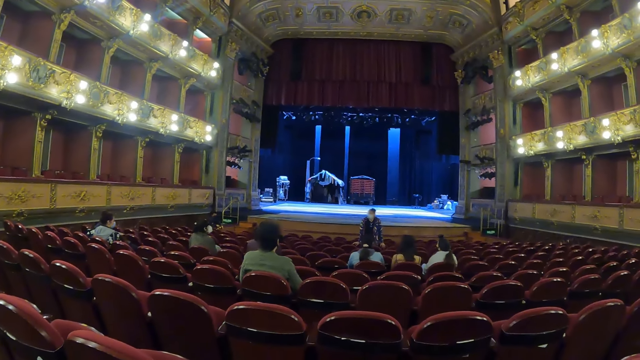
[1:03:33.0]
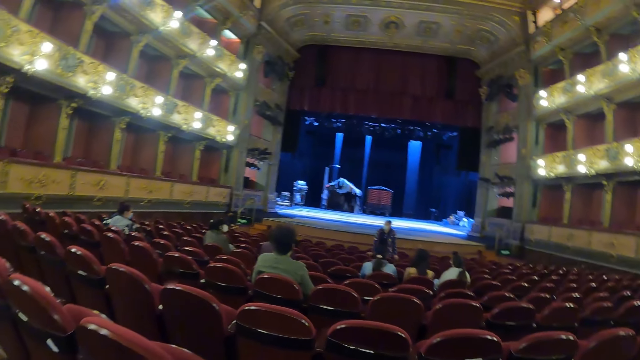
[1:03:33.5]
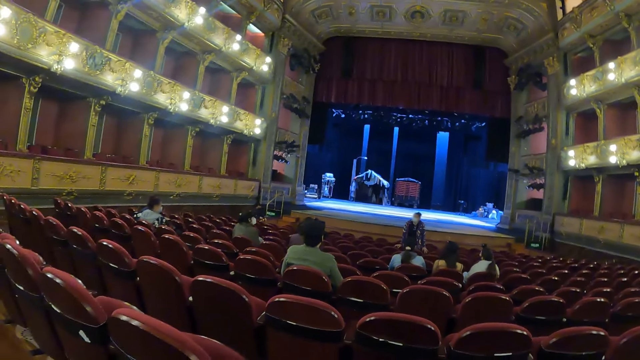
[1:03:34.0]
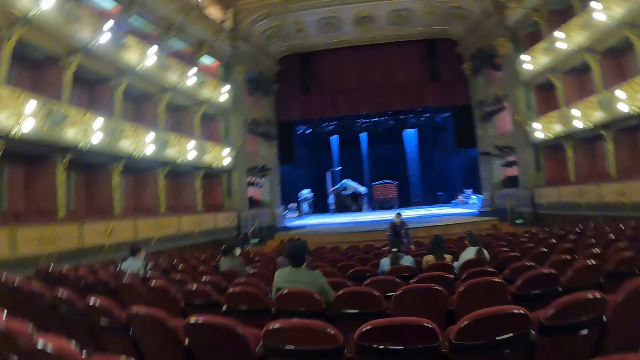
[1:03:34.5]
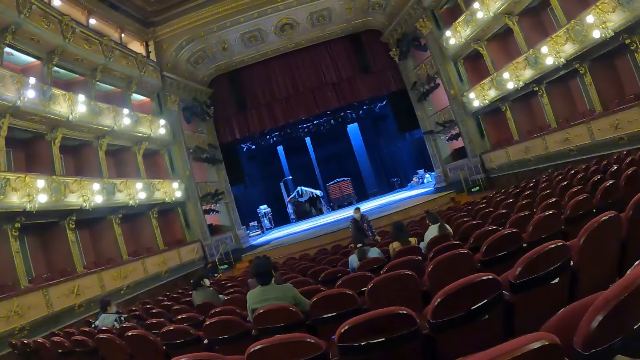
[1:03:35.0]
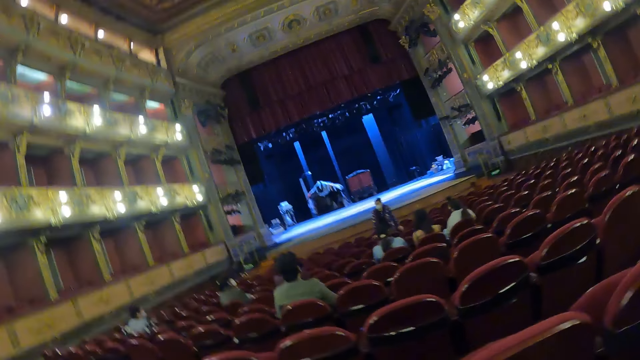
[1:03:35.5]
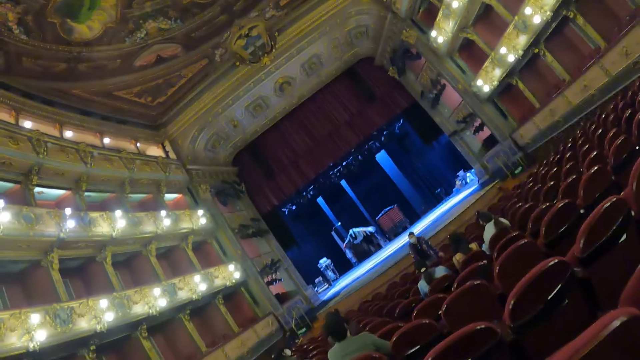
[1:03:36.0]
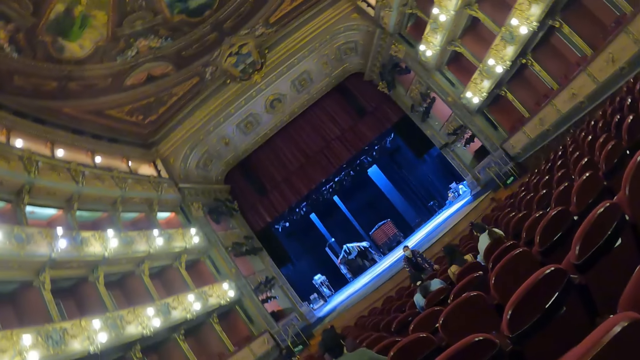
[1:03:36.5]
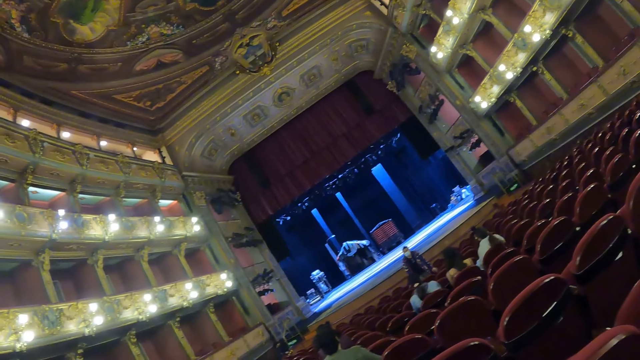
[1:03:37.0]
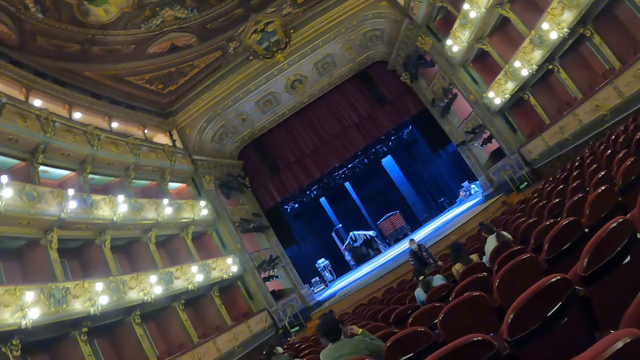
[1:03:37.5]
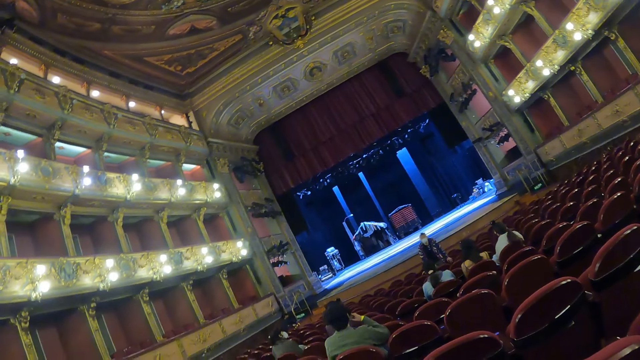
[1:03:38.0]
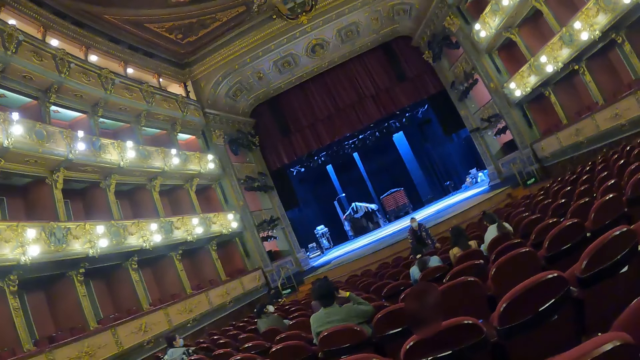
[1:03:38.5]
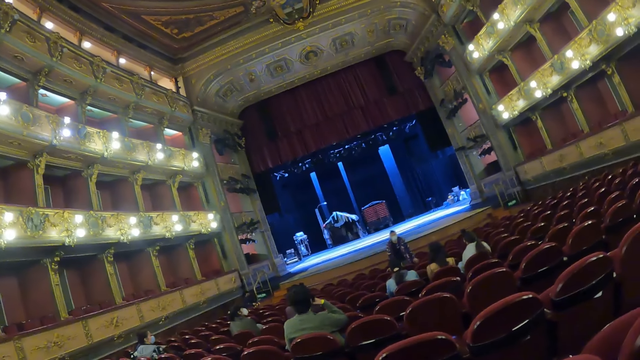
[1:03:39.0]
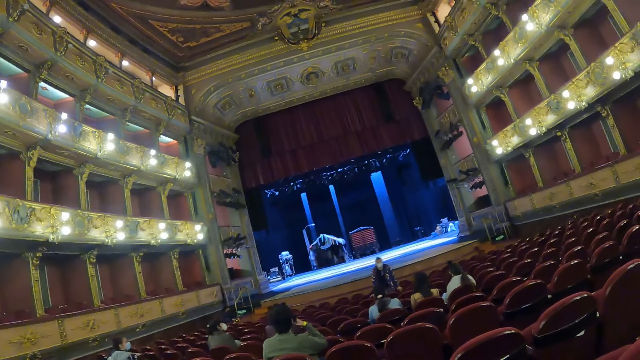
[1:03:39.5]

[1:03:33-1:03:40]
The camera wearer twists the camera.

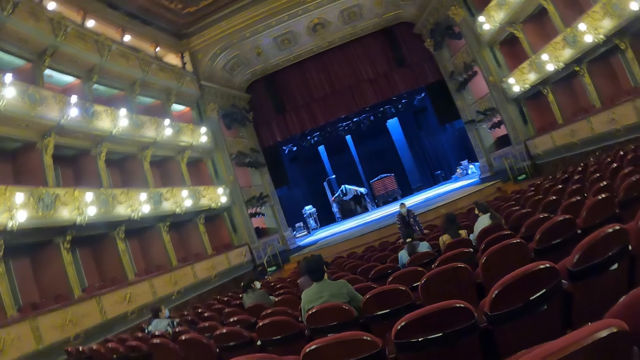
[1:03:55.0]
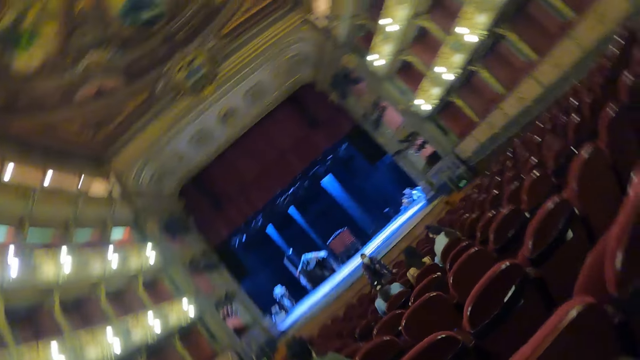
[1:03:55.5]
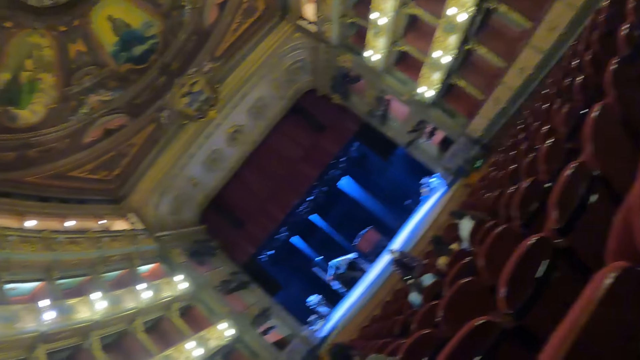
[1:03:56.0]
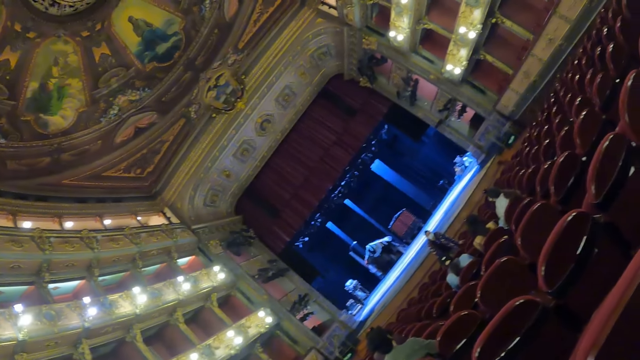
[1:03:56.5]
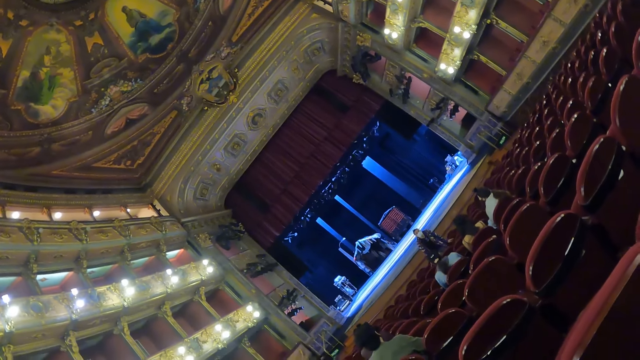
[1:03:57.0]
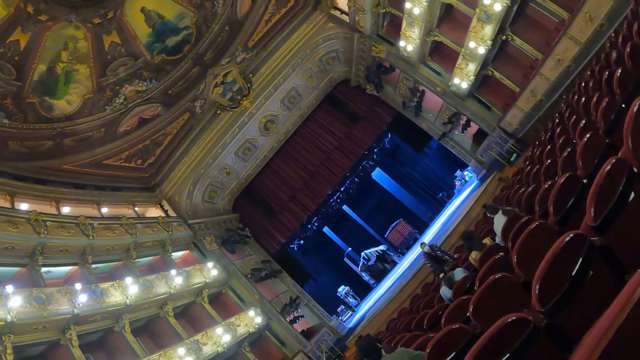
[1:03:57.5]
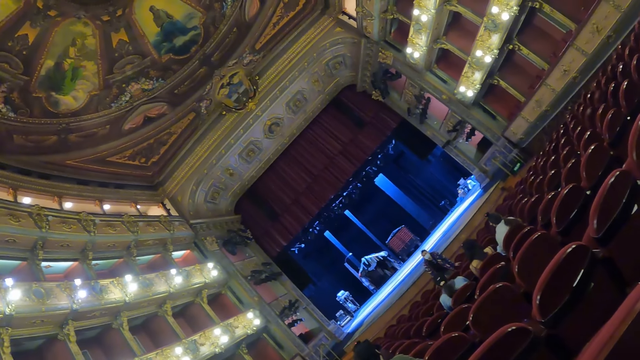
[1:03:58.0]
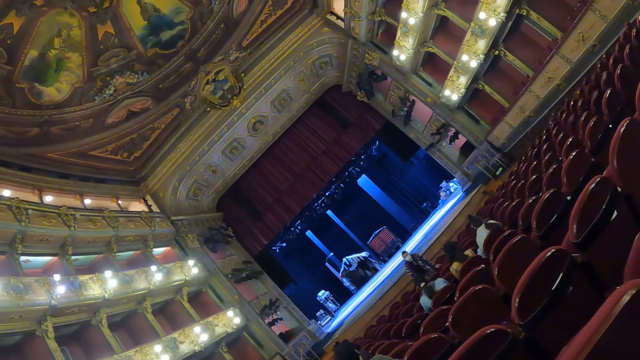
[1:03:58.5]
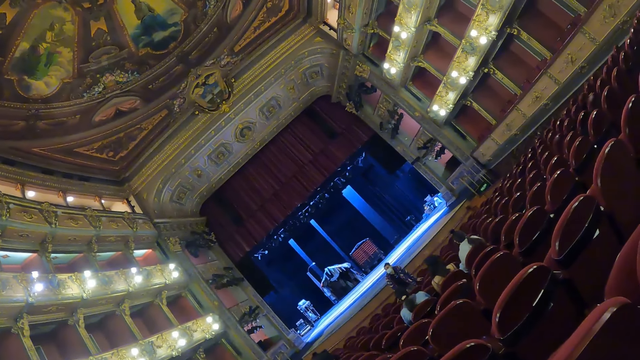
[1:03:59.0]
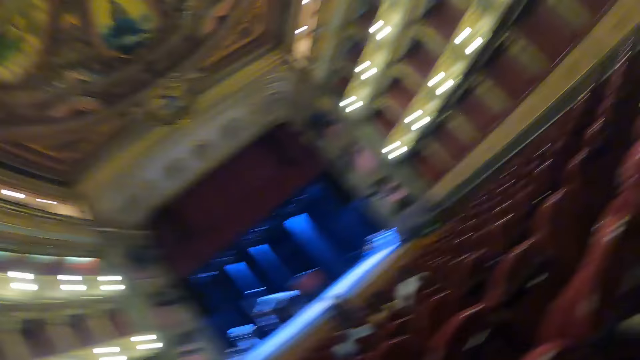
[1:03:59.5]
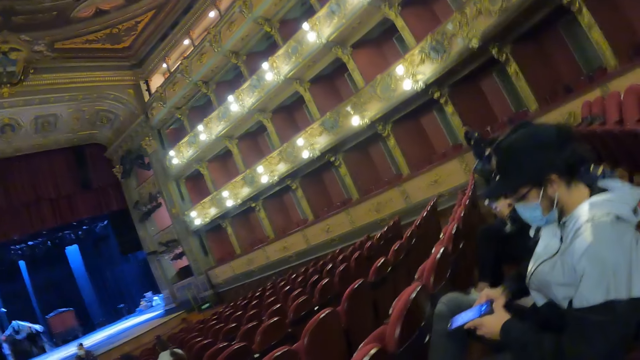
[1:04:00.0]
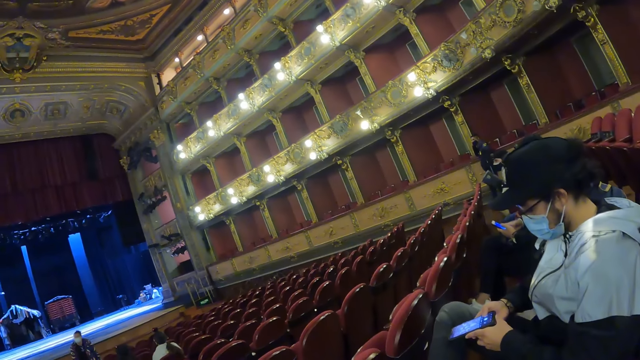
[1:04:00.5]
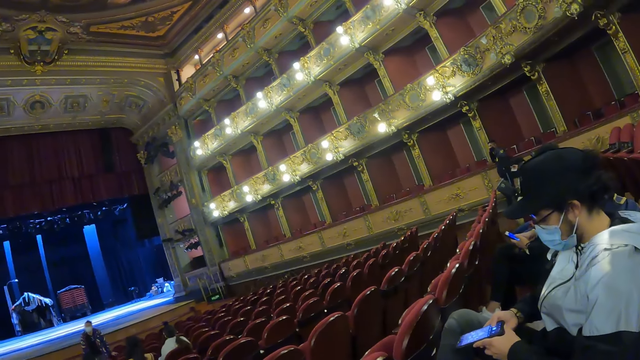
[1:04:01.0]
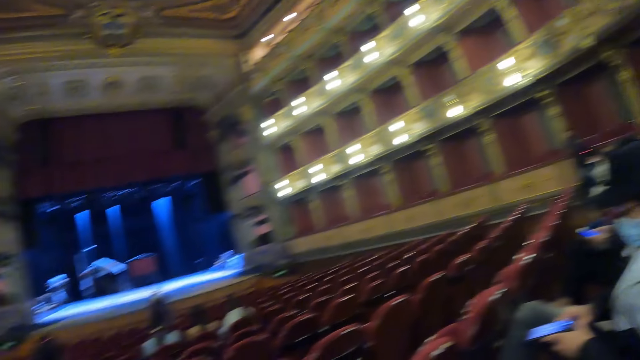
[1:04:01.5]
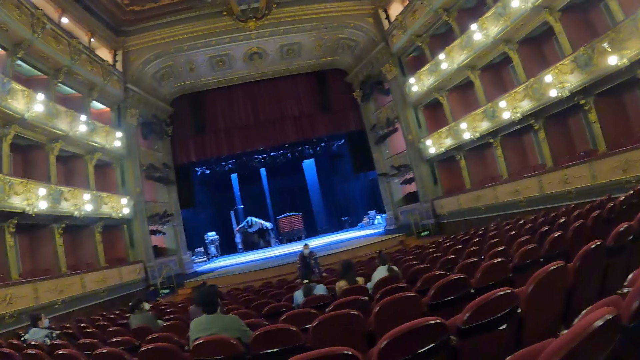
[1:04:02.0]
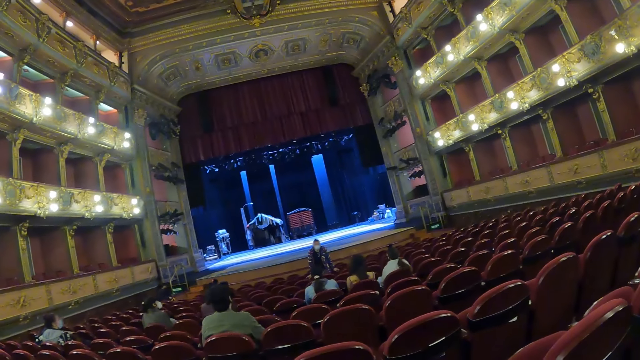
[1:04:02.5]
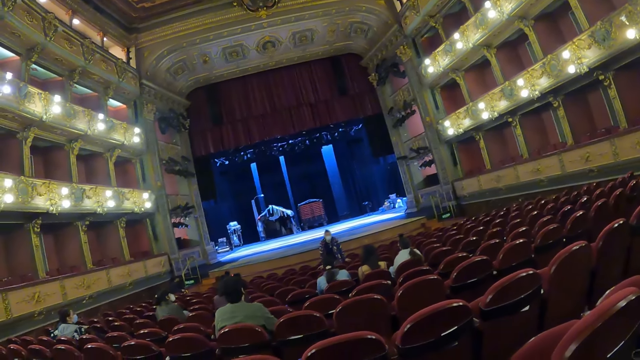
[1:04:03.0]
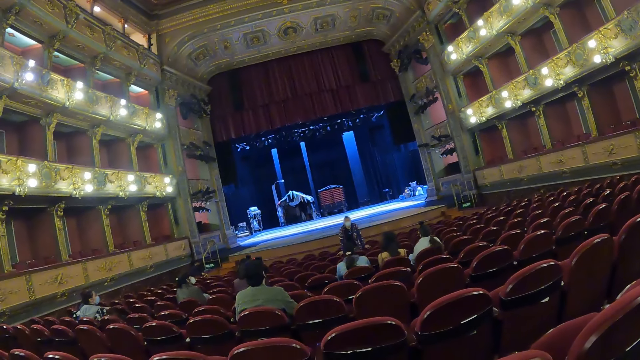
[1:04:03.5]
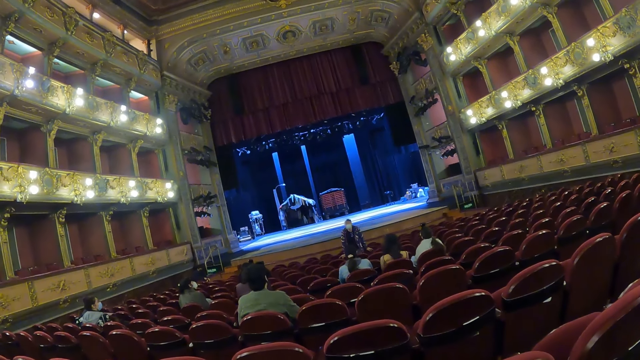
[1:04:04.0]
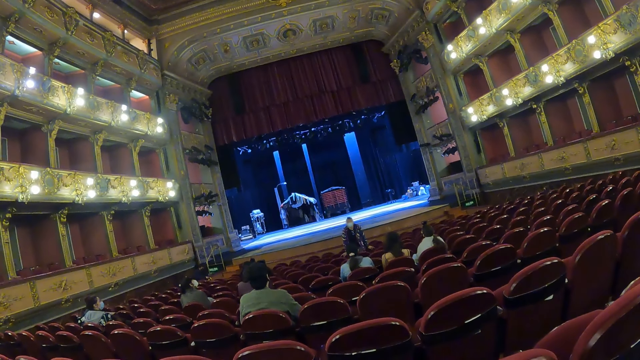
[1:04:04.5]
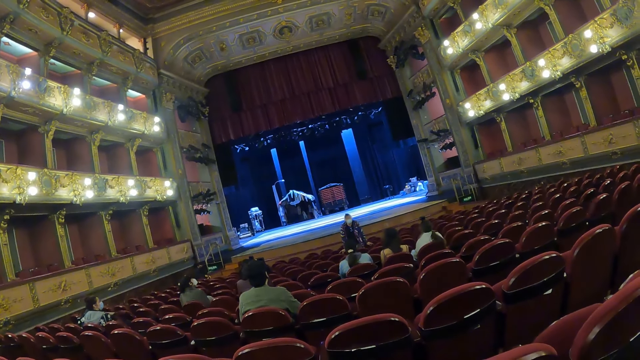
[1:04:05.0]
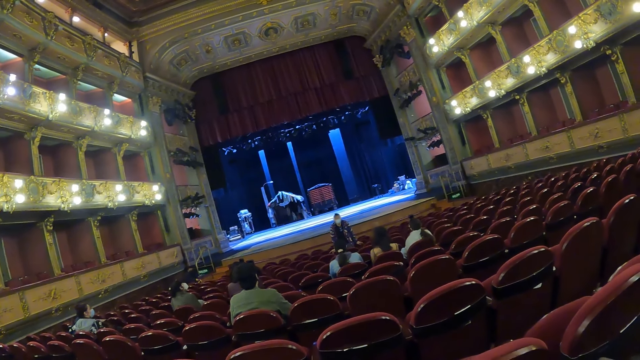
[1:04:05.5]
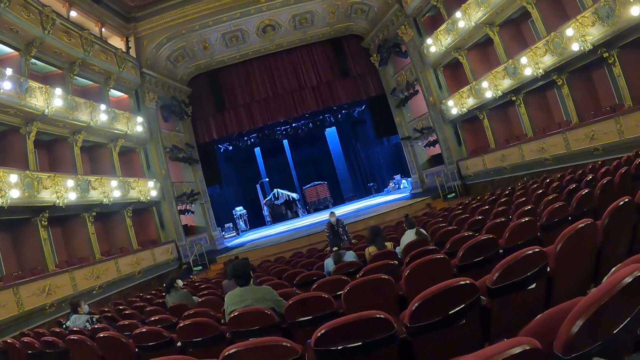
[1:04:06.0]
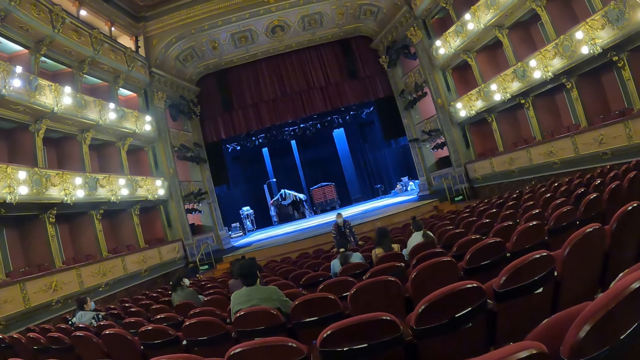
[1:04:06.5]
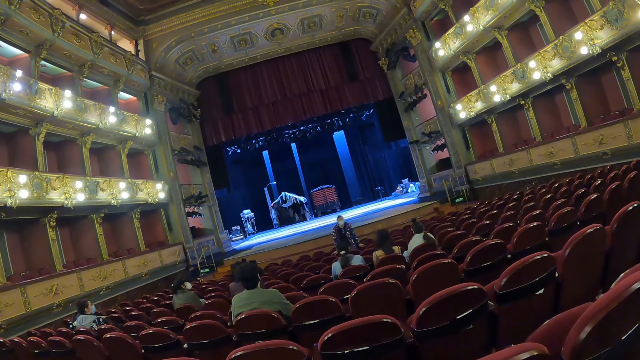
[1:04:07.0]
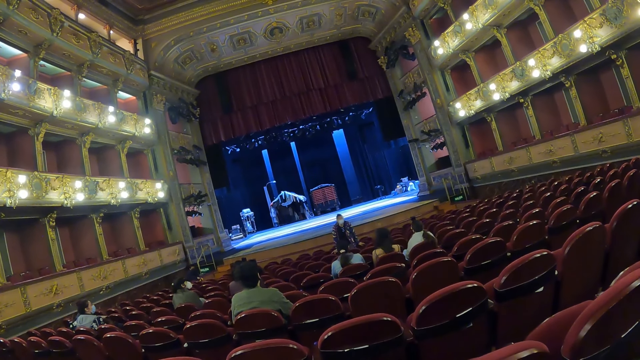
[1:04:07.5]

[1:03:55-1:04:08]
The camera wearer looks around. They face colleagues. They face a speaker in an auditorium.
